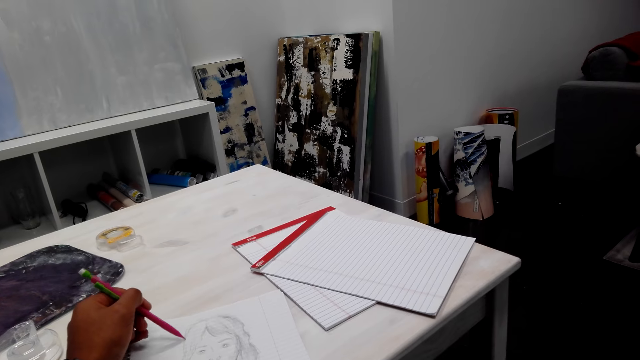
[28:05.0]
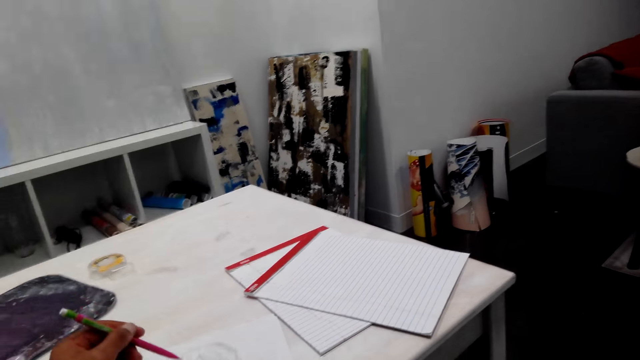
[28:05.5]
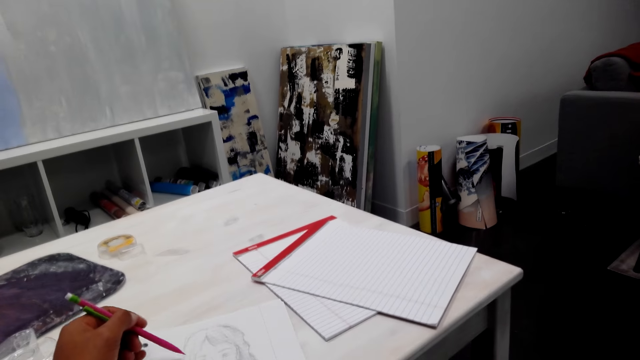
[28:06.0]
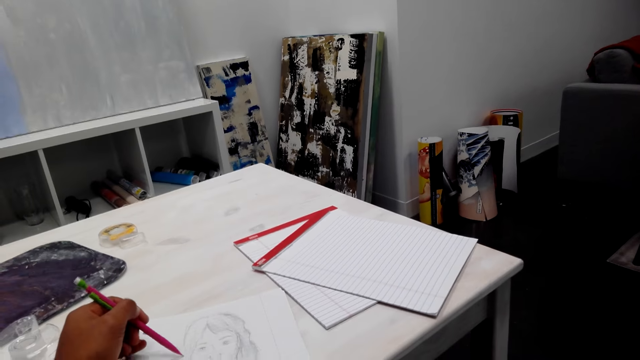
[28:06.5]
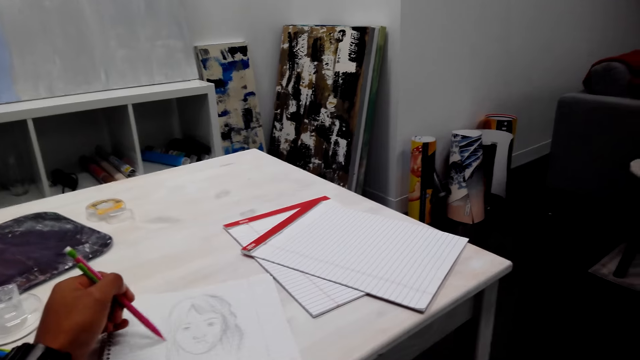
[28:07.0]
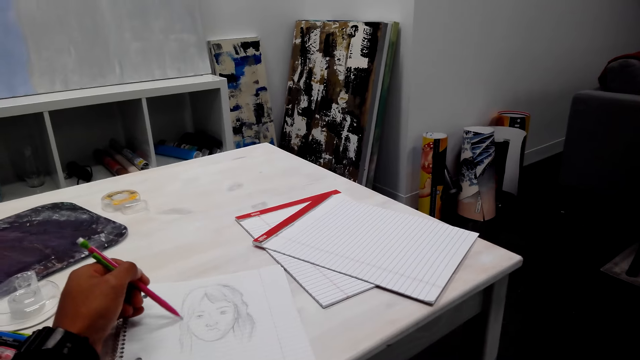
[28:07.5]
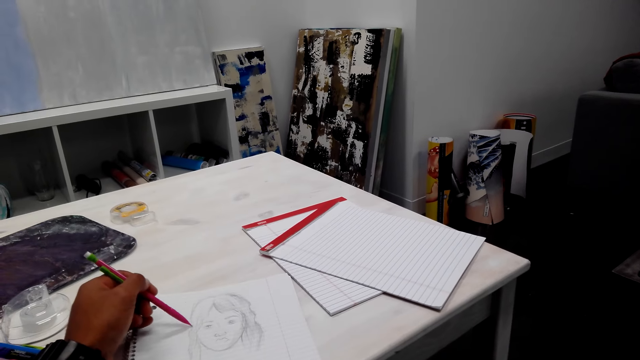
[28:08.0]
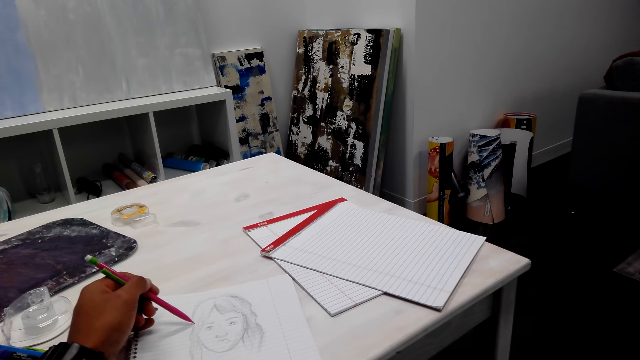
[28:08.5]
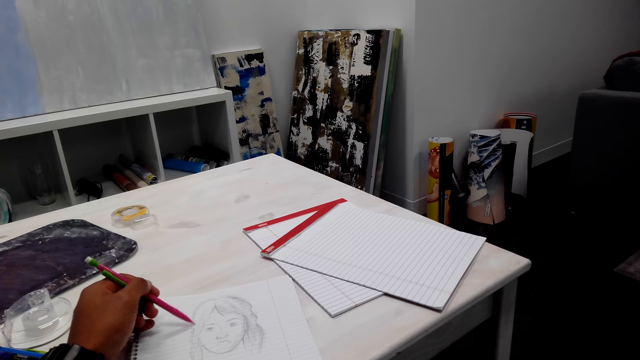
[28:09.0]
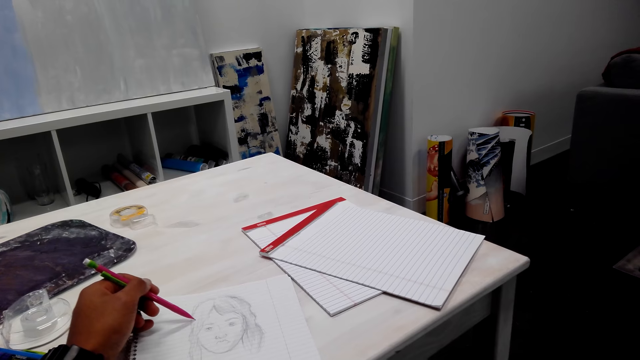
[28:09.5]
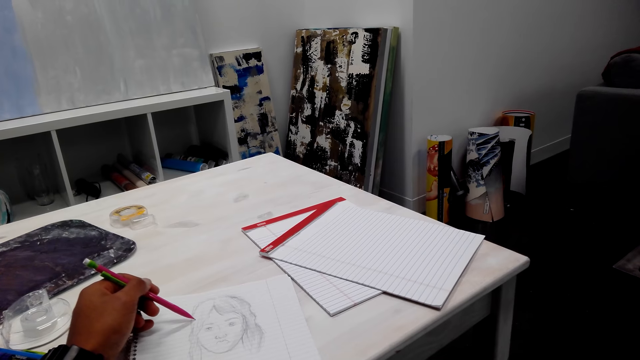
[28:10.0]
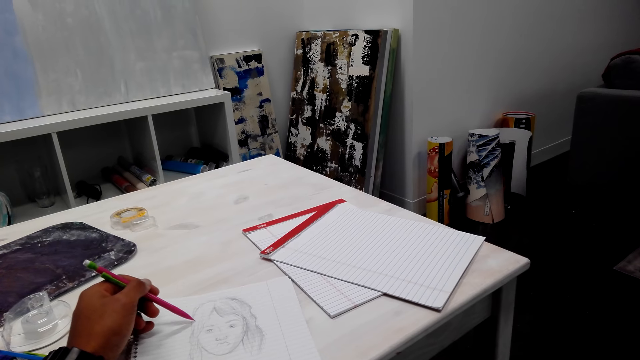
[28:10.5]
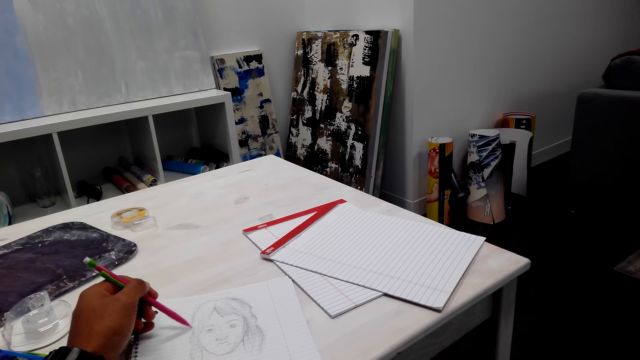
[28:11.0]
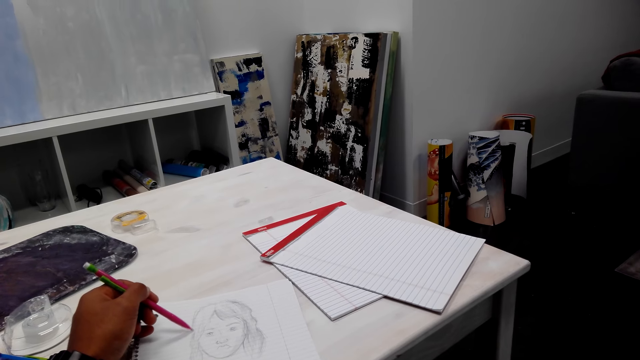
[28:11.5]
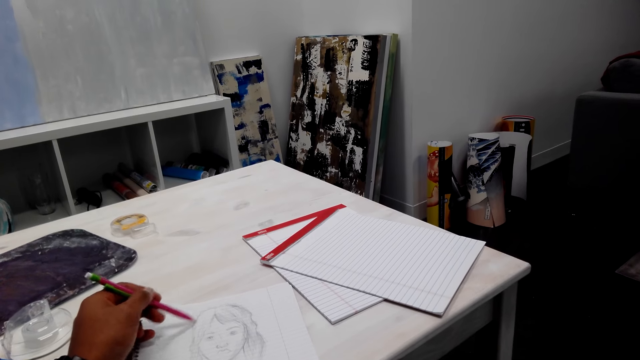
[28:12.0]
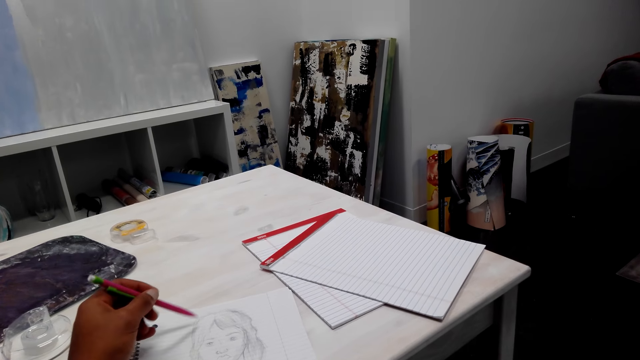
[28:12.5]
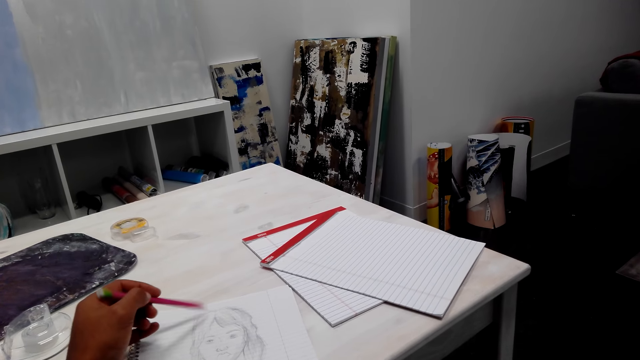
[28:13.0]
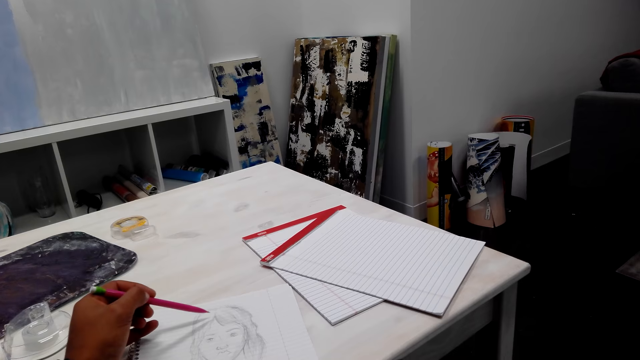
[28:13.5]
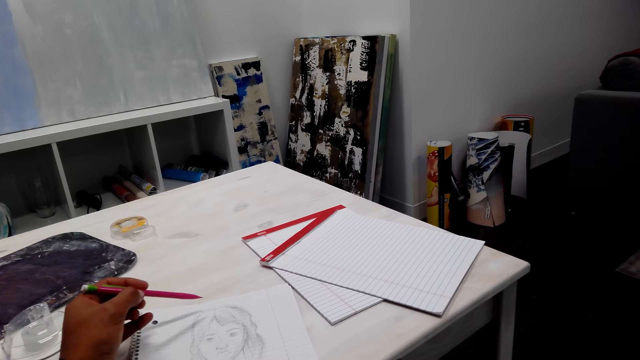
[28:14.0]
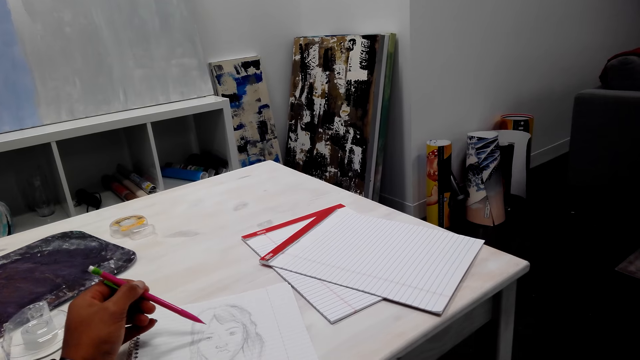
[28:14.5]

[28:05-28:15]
The camera wearer talks to a person on the phone. They draw on the book with a pencil.

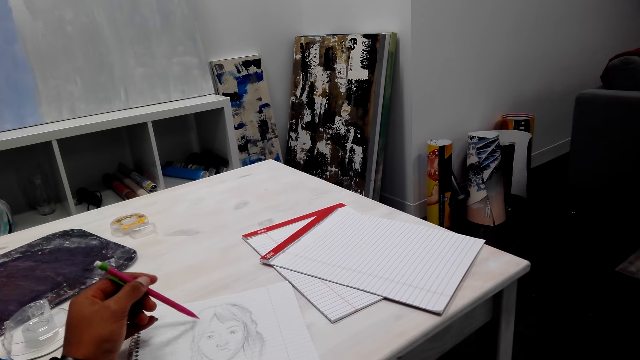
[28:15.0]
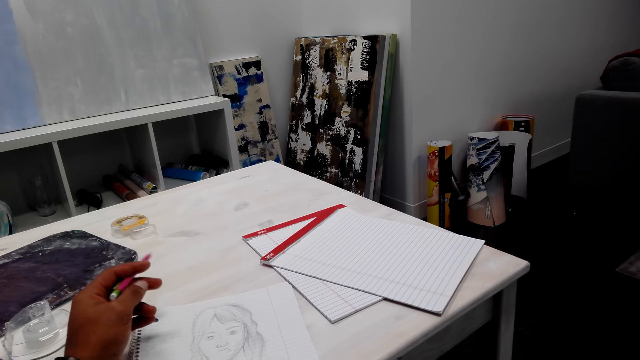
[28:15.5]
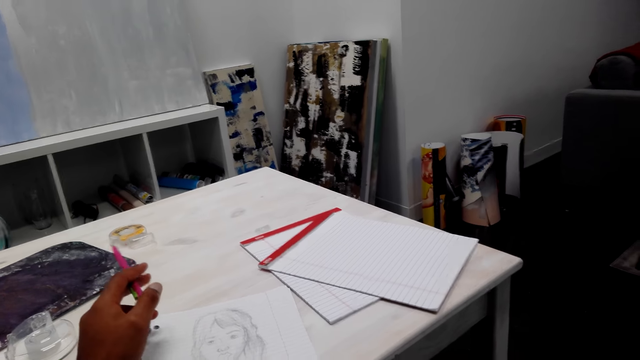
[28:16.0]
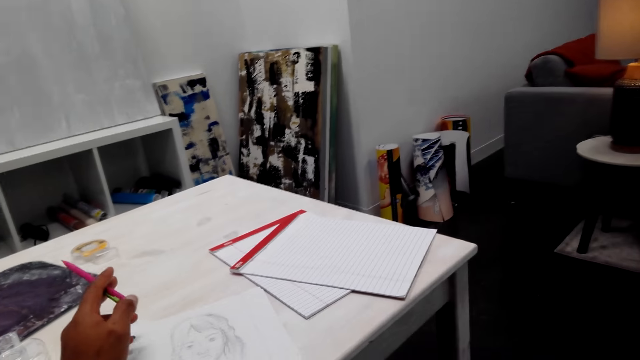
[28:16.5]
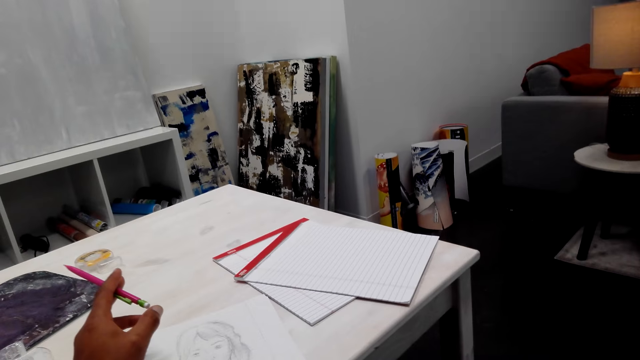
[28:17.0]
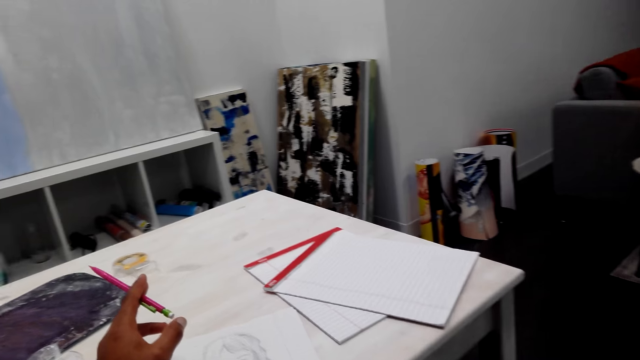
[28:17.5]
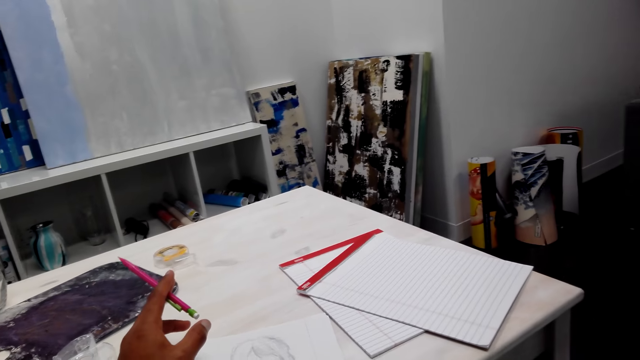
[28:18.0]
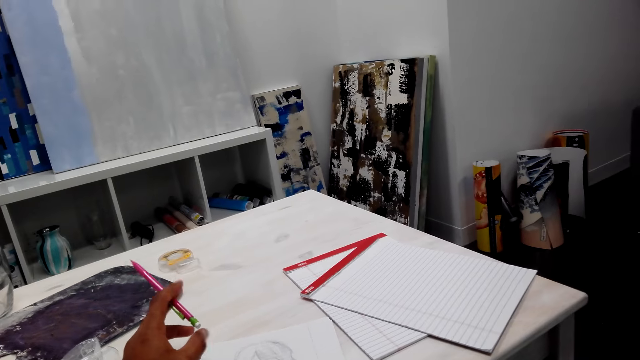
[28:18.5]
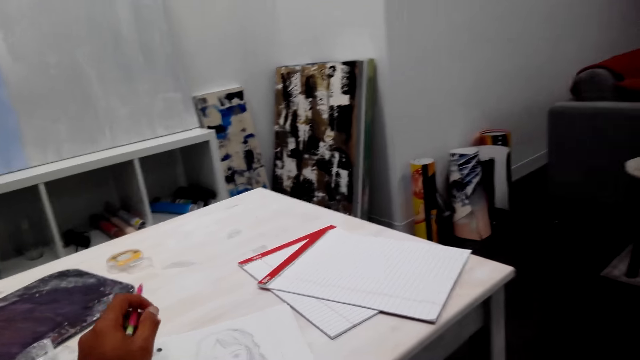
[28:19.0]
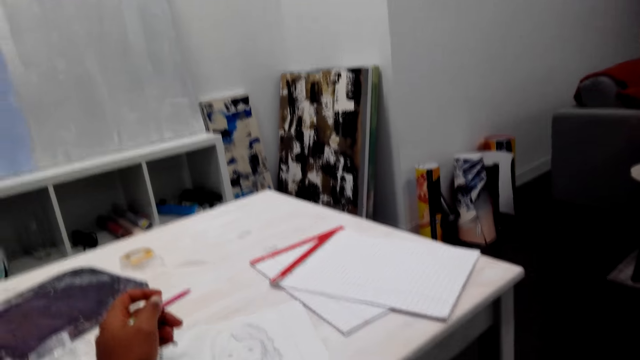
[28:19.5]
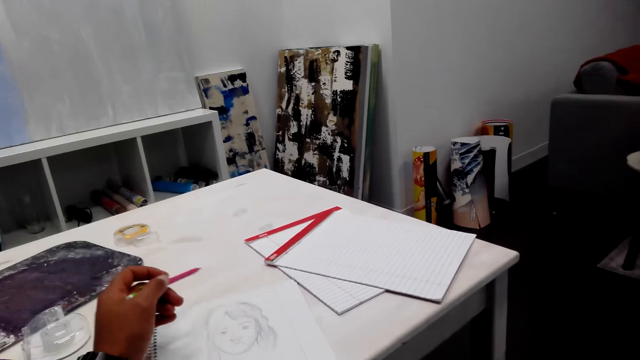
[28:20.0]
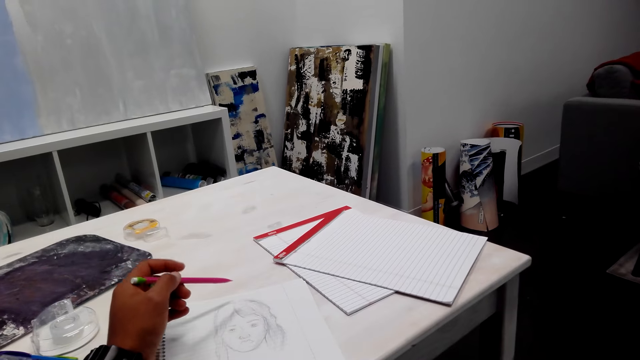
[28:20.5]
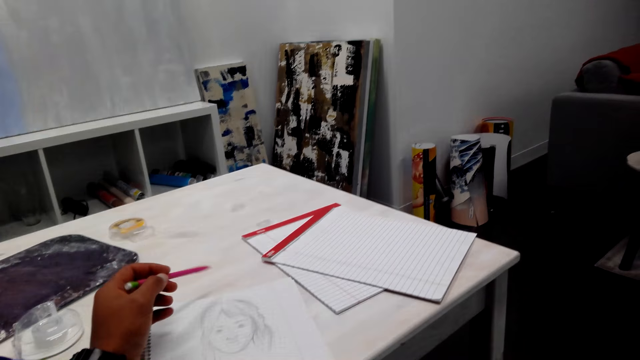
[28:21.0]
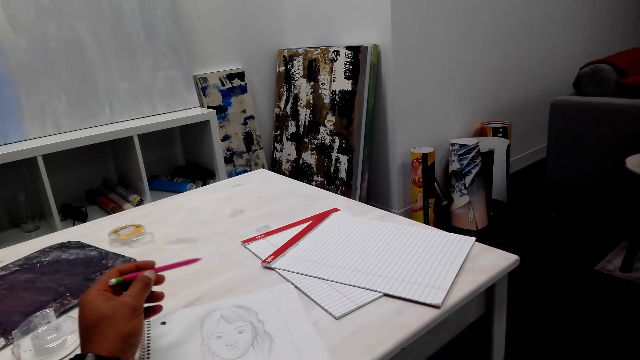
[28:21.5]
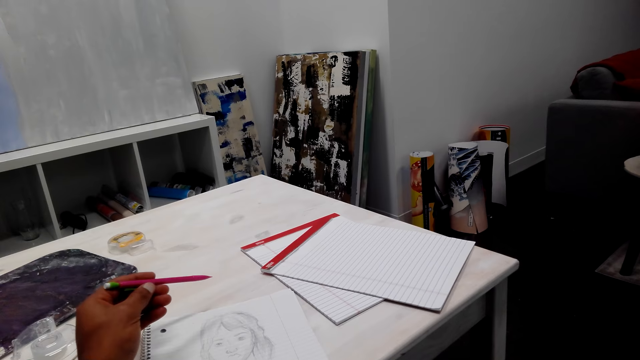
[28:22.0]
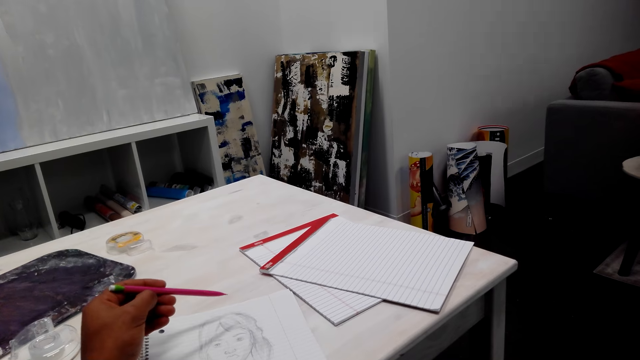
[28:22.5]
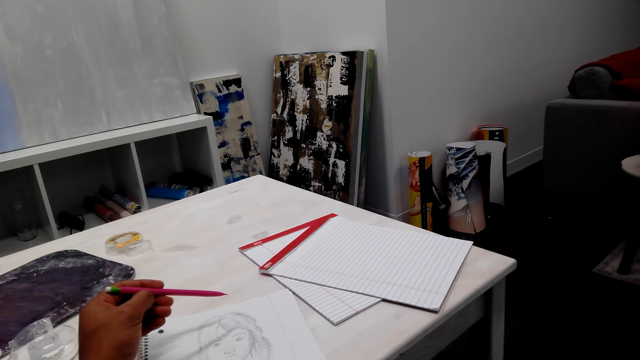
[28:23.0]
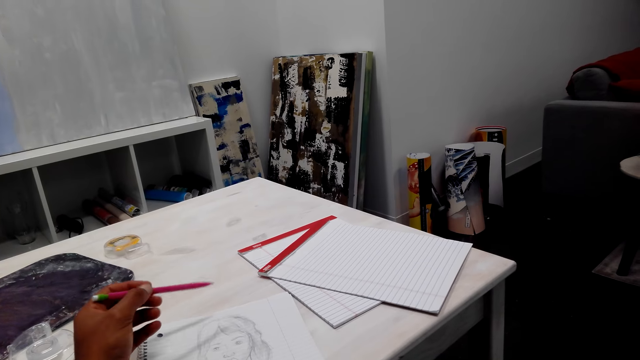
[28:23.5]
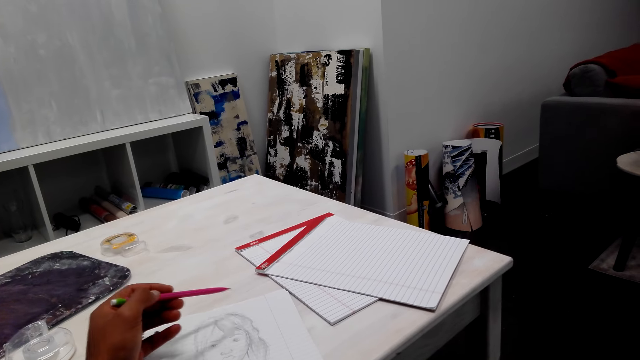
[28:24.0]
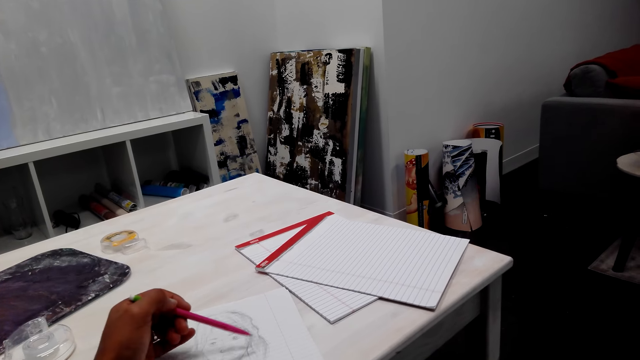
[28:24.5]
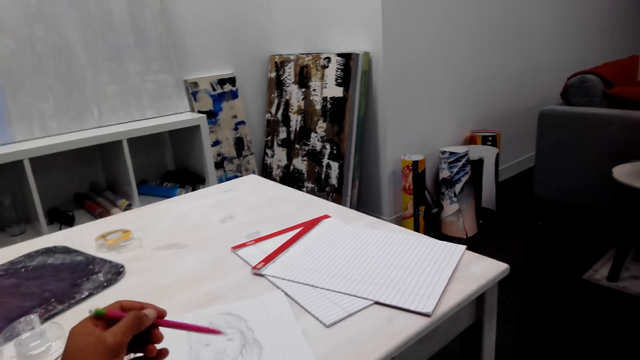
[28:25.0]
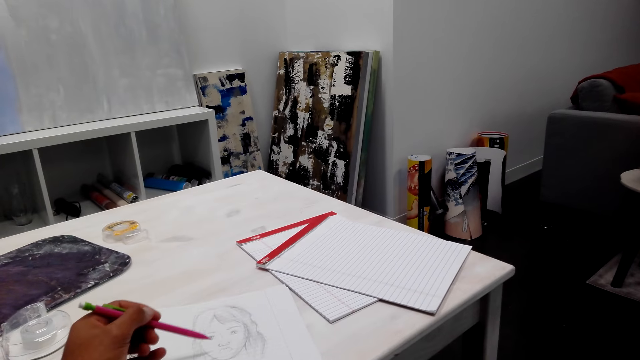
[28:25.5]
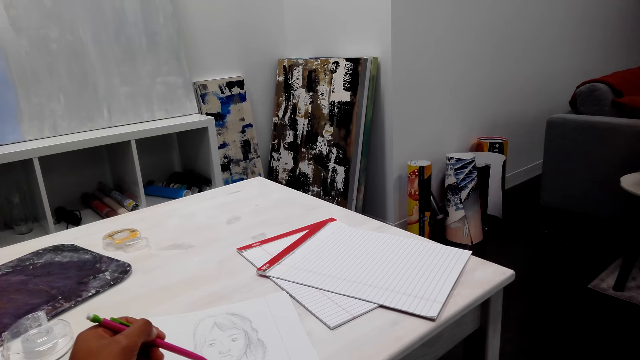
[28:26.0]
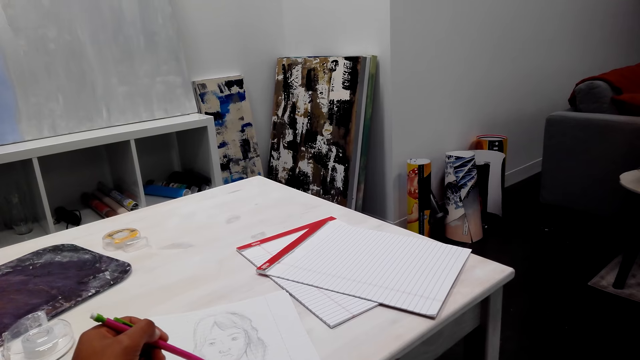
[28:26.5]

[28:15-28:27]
The camera wearer touches a pen. They talk to a person on the phone.
